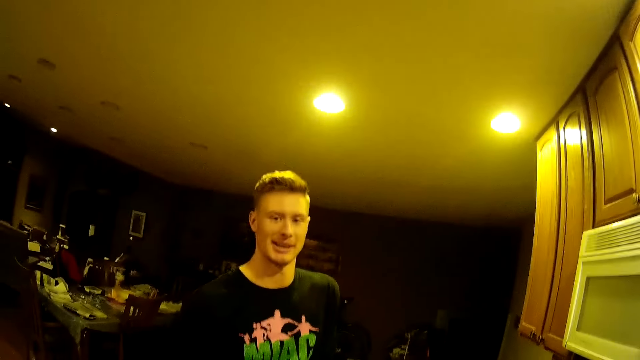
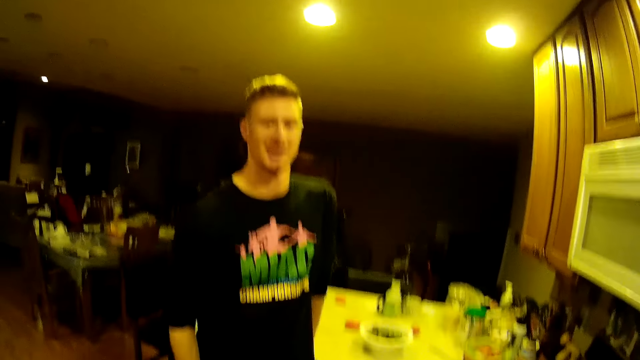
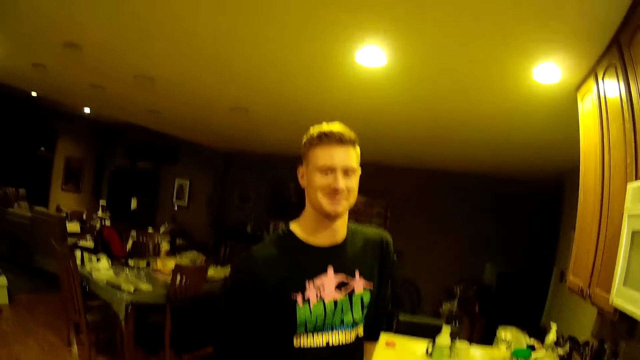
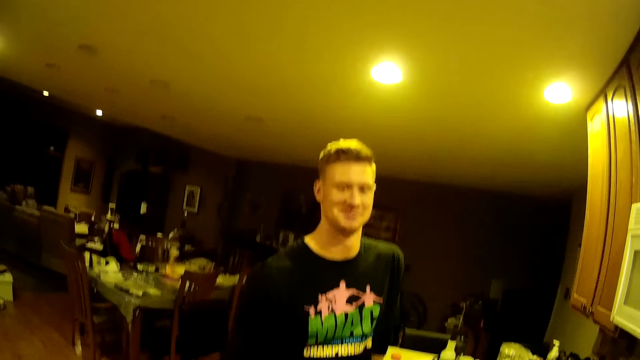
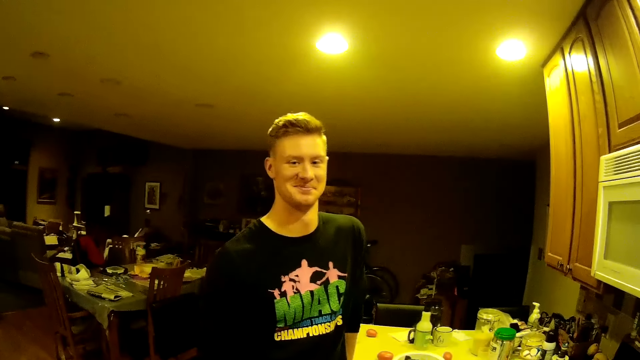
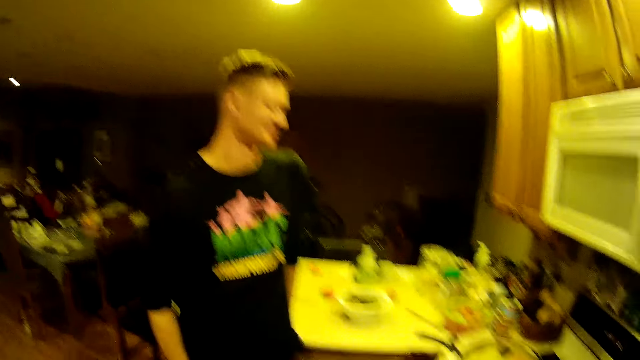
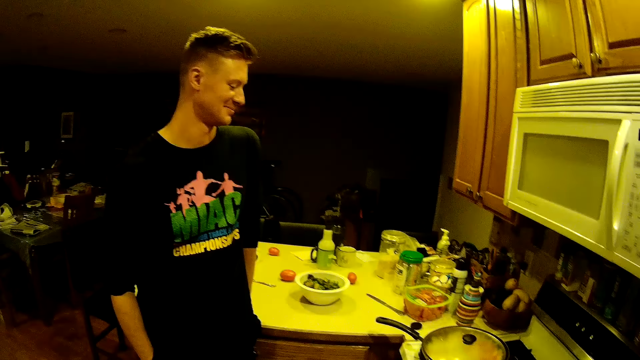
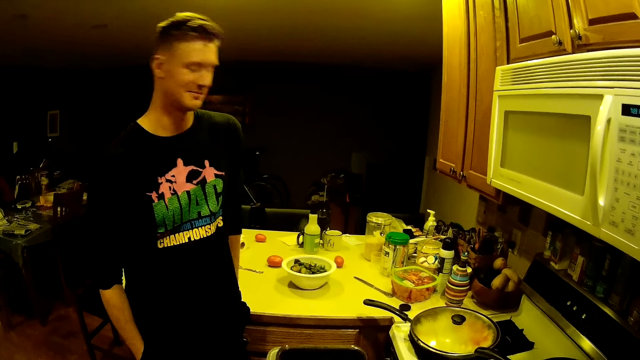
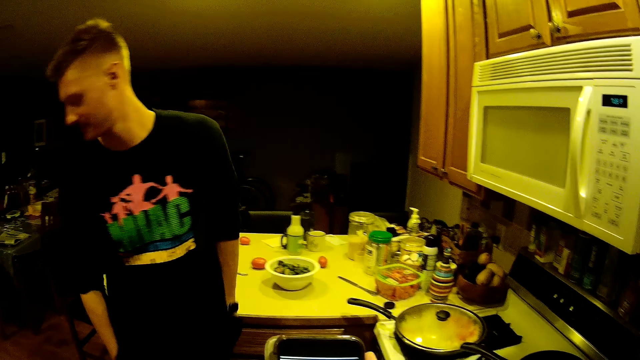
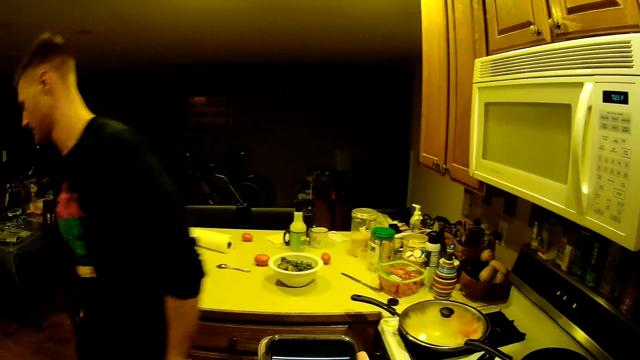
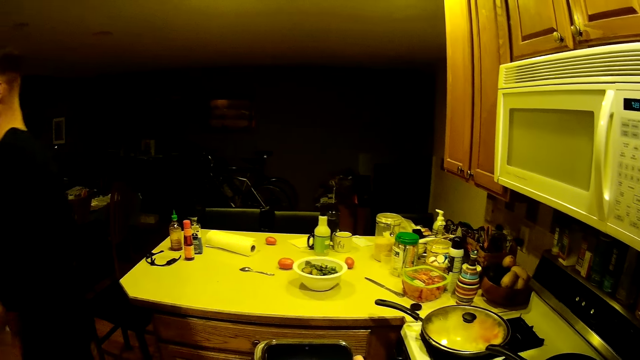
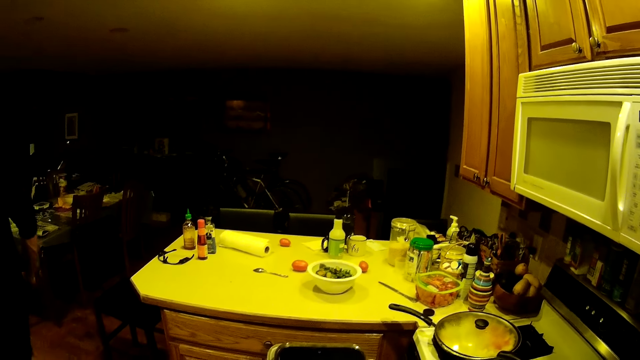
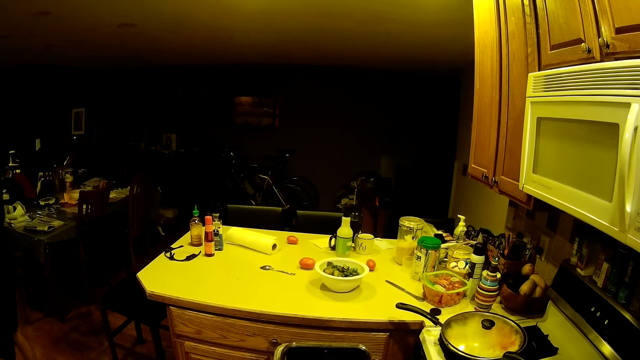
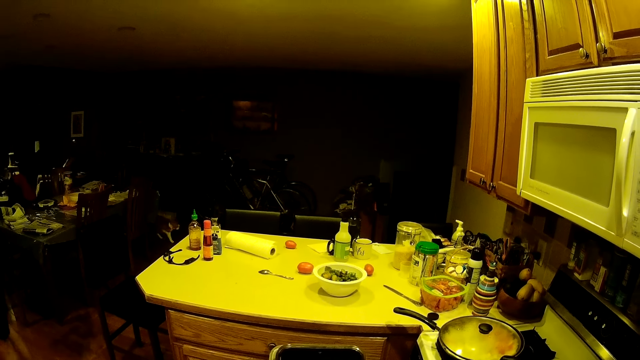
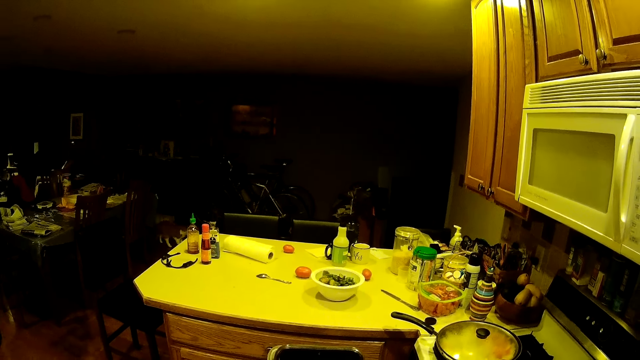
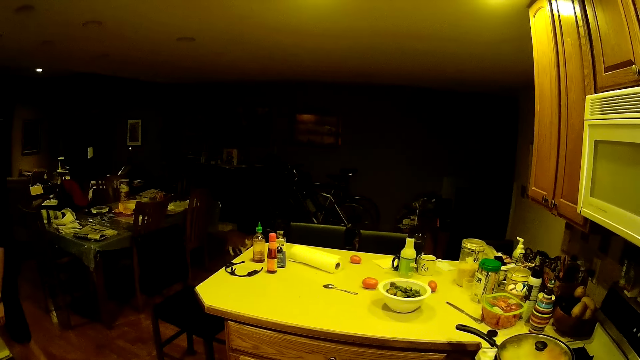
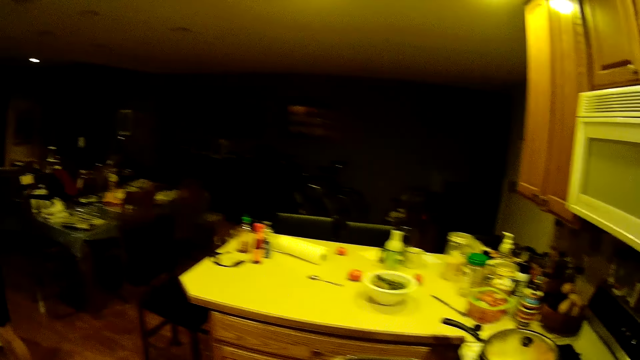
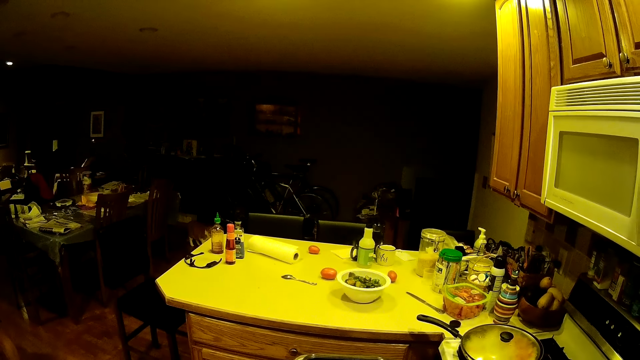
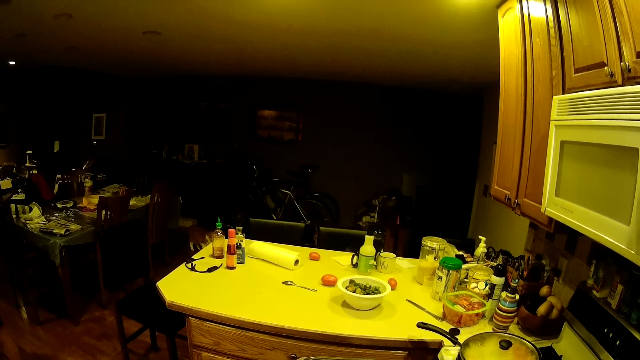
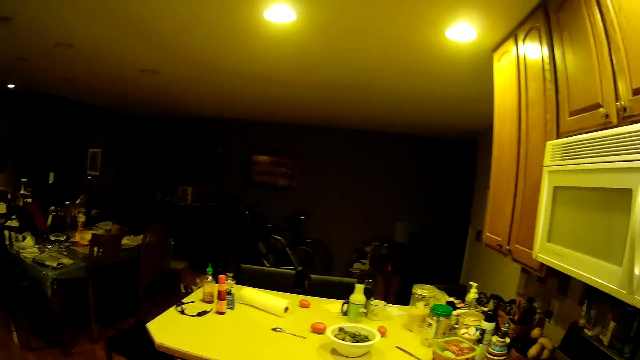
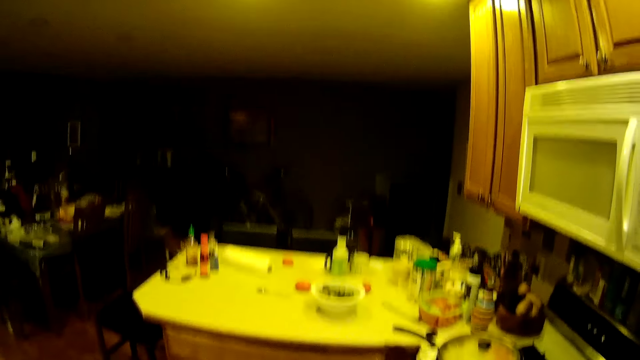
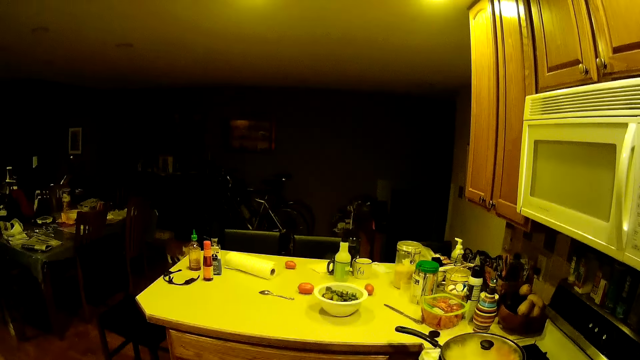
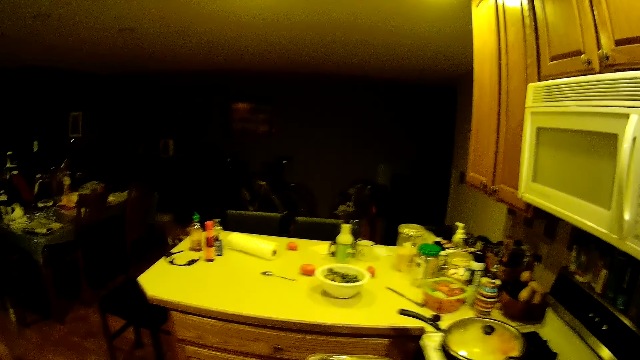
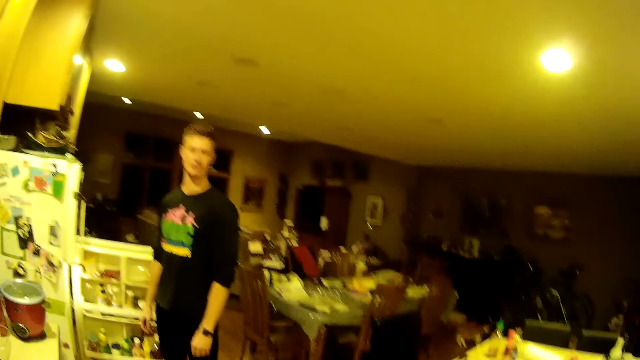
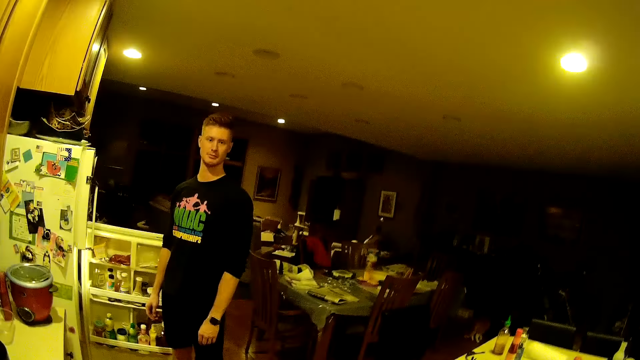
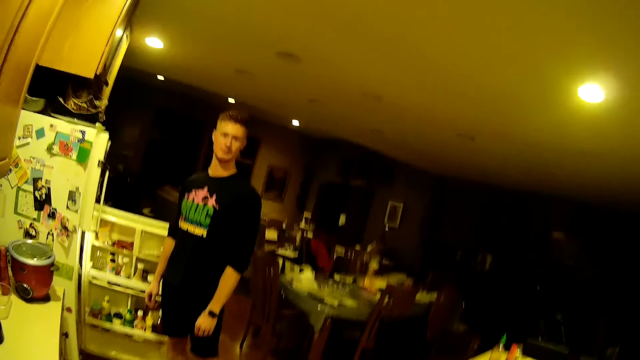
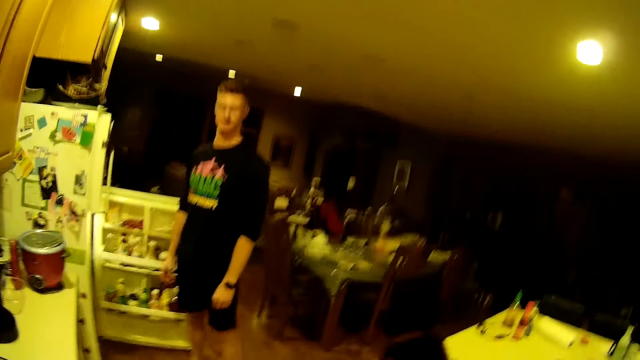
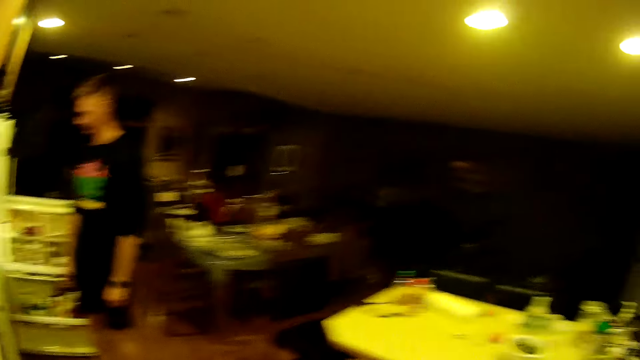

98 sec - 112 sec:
A person walks in the kitchen. A cat walks around the apartment. The person stands in the kitchen.

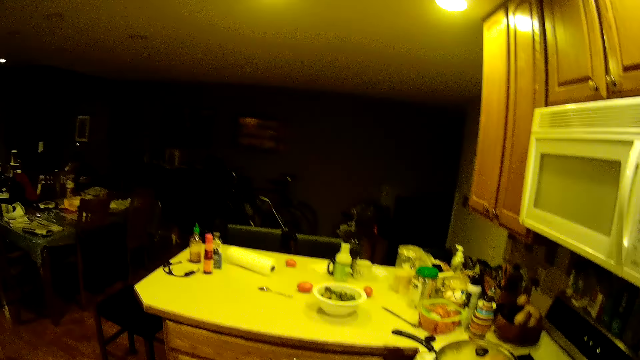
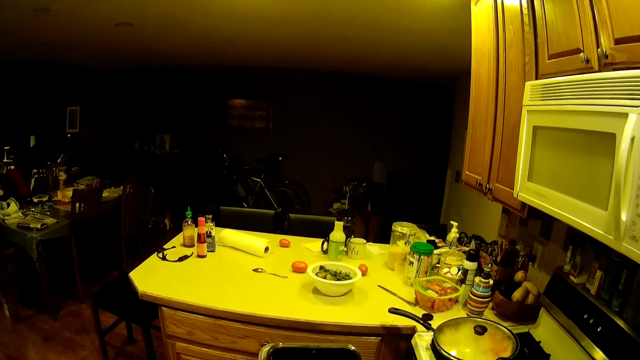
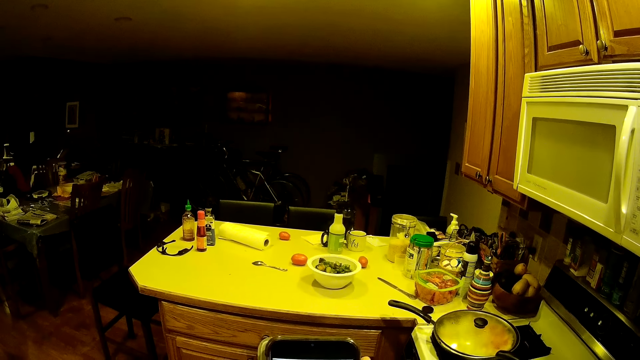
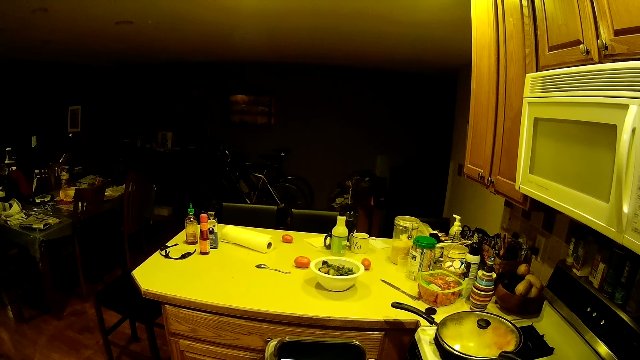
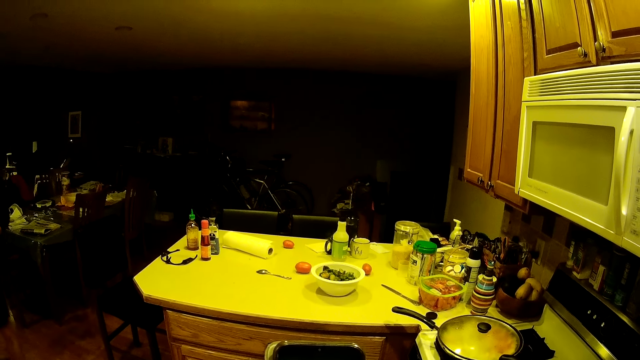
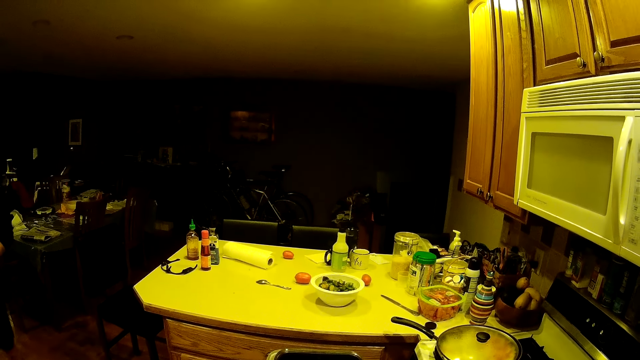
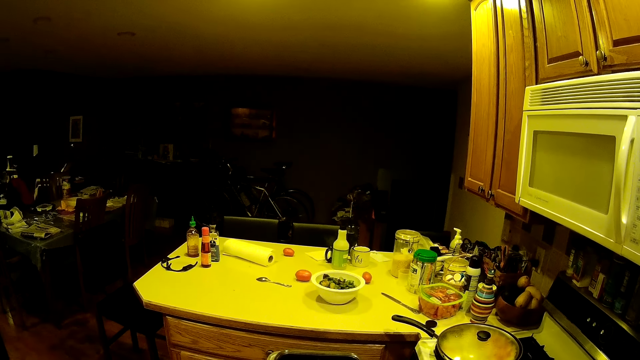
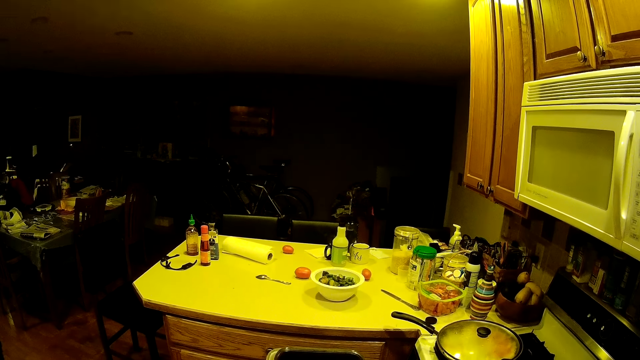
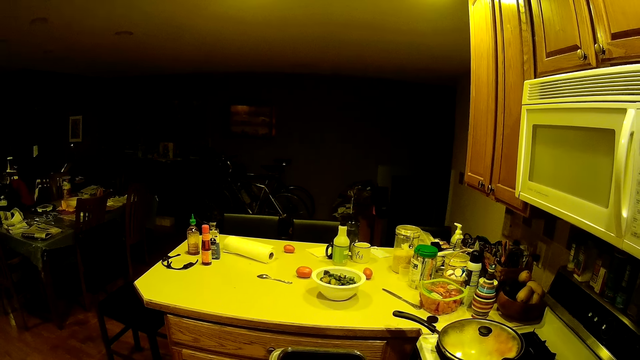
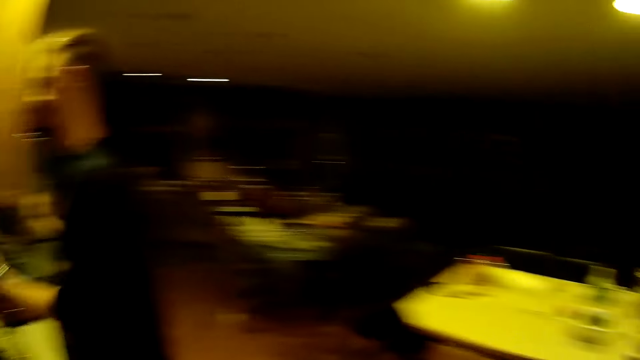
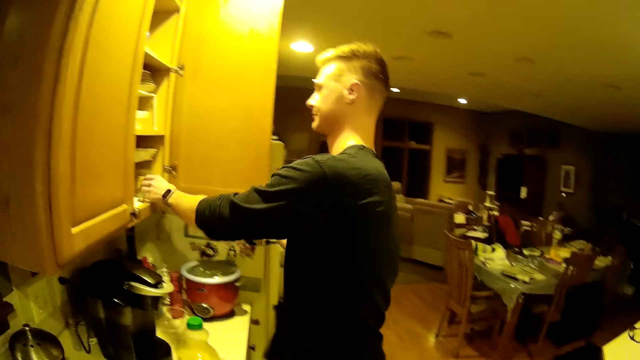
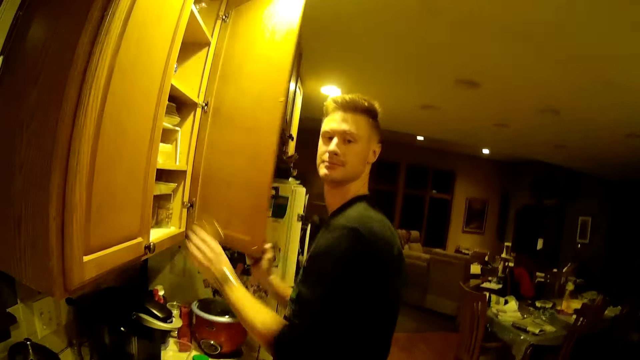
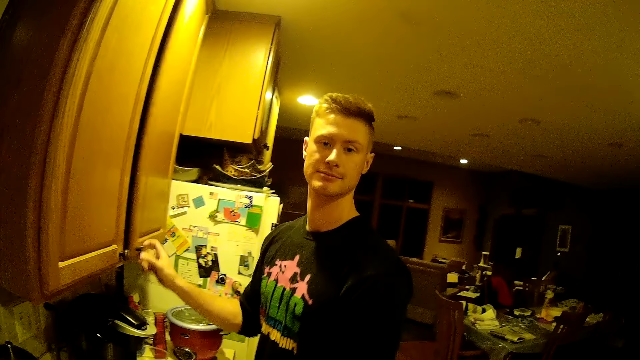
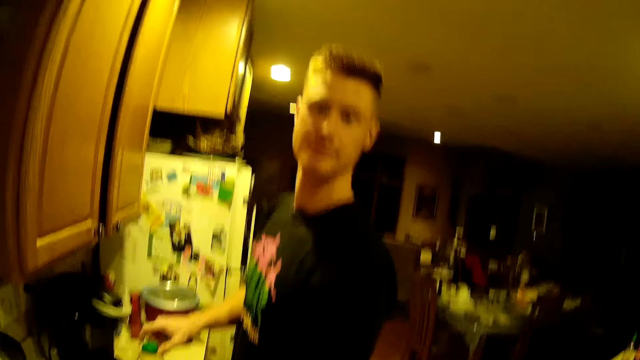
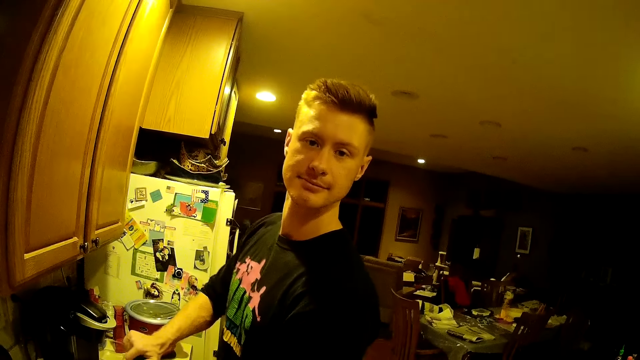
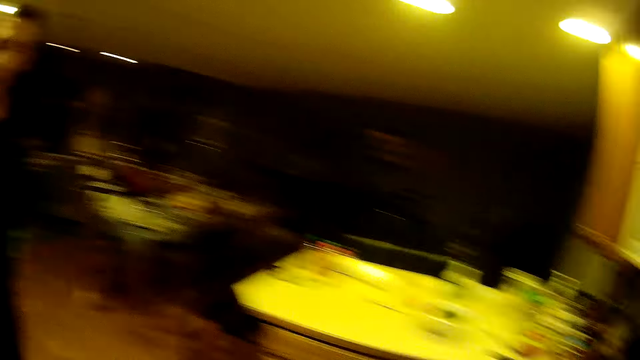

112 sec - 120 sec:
A man picks up a glass. He takes out a bottle from a cupboard with his left hand. He closes the cupboard with his right hand. He passes the glass. He opens the bottle with both hands.
